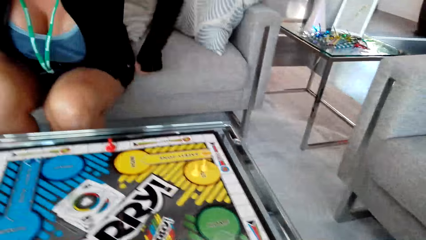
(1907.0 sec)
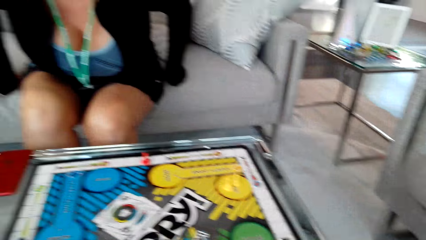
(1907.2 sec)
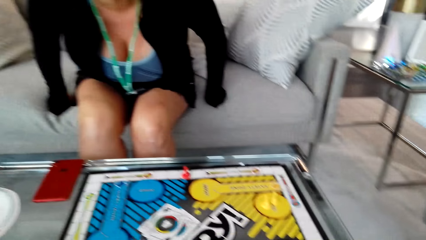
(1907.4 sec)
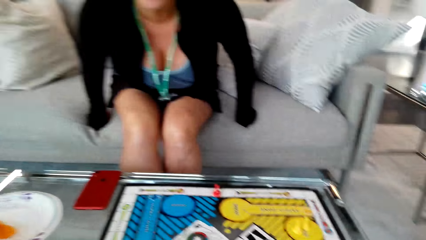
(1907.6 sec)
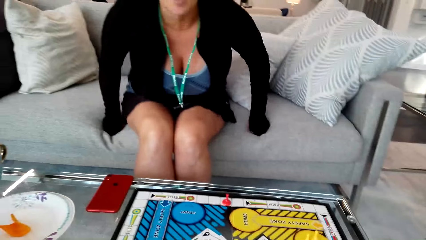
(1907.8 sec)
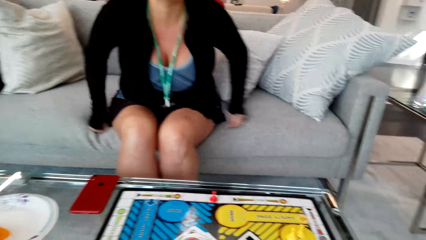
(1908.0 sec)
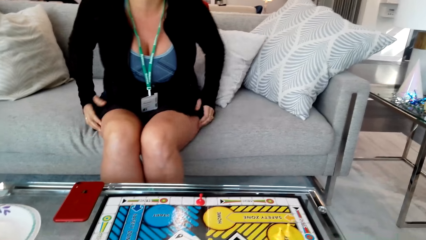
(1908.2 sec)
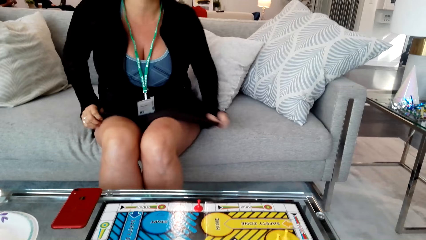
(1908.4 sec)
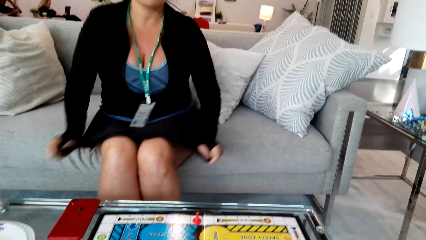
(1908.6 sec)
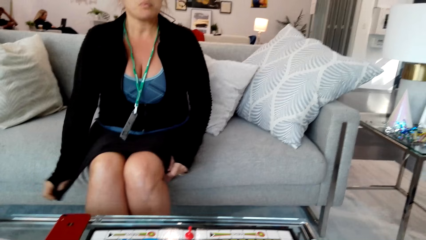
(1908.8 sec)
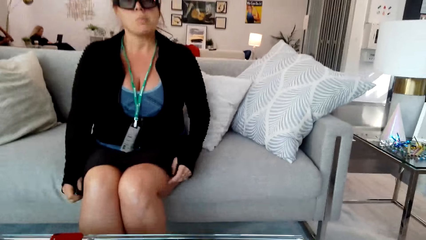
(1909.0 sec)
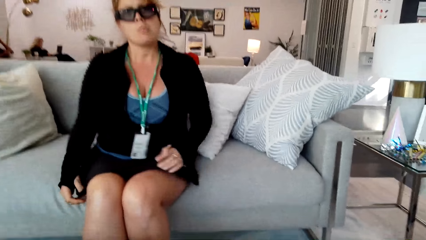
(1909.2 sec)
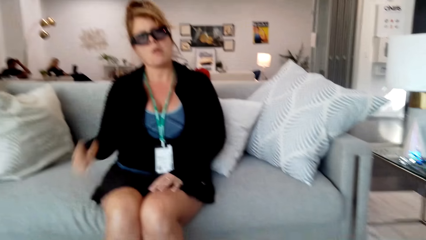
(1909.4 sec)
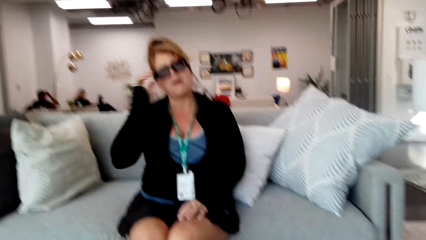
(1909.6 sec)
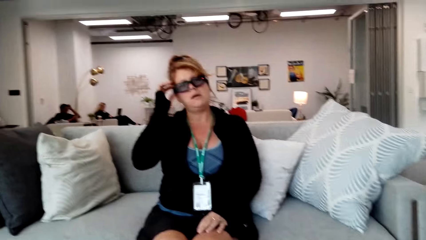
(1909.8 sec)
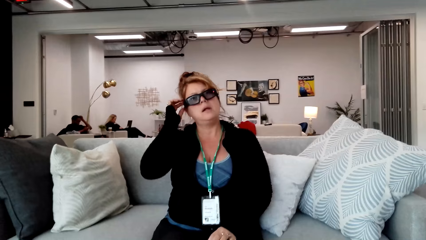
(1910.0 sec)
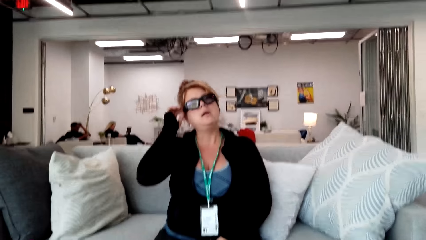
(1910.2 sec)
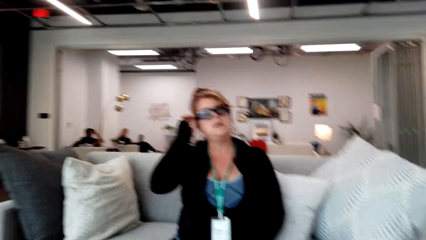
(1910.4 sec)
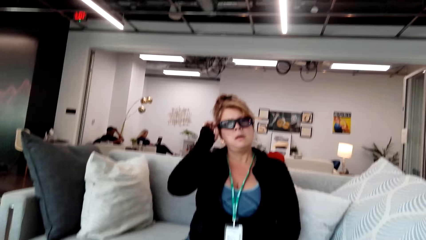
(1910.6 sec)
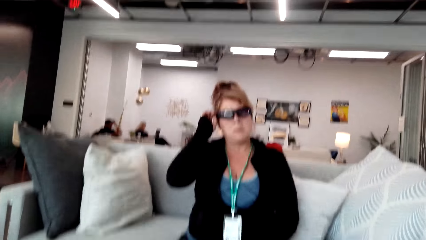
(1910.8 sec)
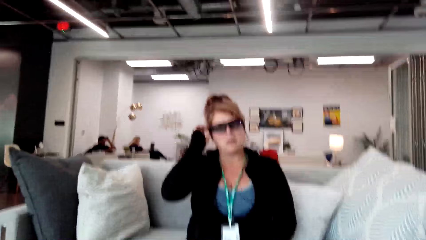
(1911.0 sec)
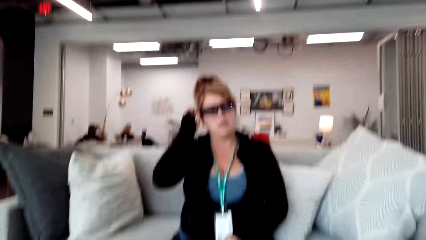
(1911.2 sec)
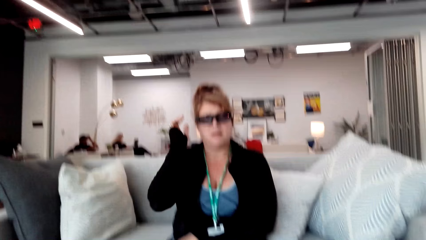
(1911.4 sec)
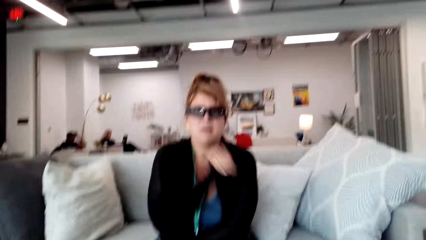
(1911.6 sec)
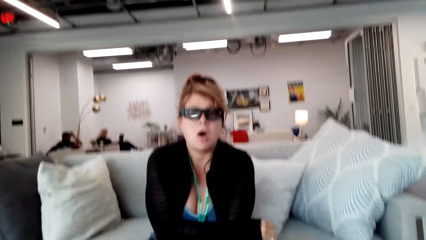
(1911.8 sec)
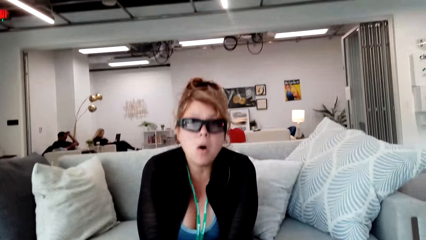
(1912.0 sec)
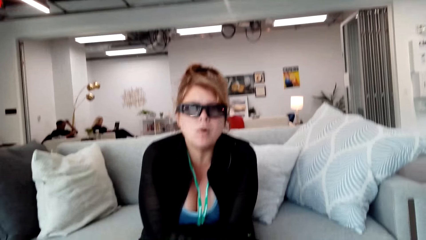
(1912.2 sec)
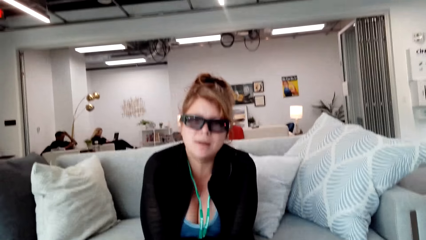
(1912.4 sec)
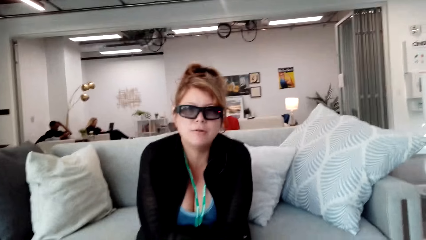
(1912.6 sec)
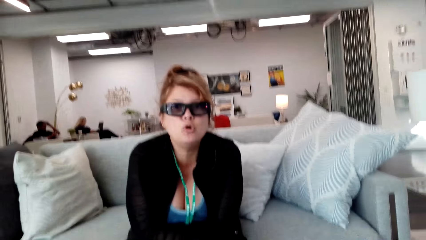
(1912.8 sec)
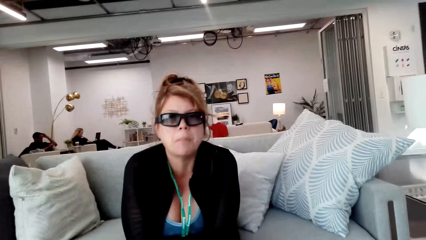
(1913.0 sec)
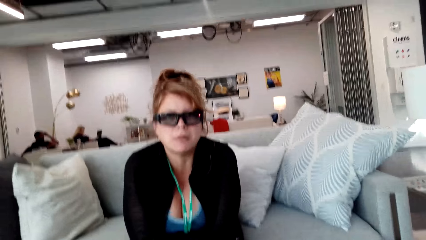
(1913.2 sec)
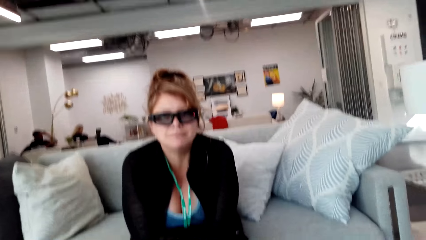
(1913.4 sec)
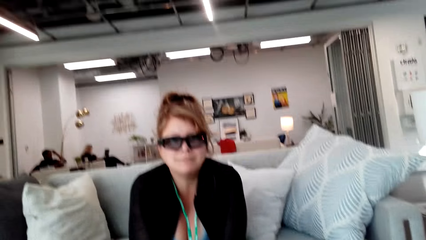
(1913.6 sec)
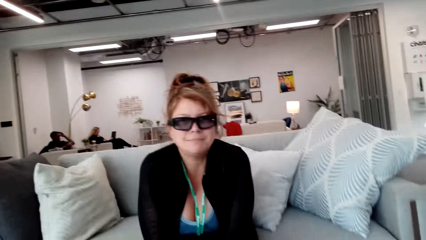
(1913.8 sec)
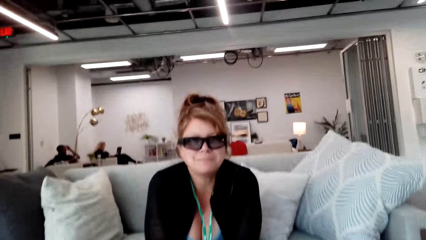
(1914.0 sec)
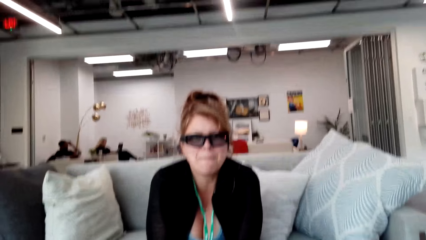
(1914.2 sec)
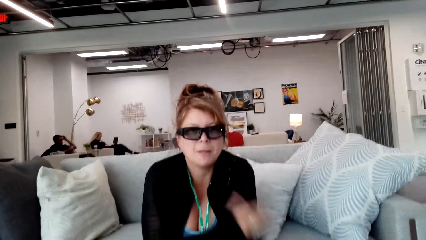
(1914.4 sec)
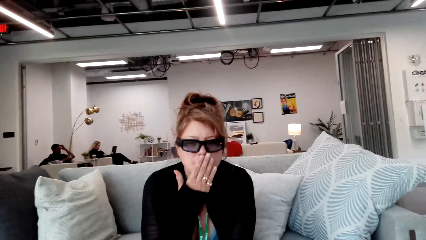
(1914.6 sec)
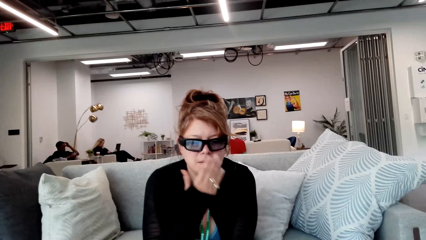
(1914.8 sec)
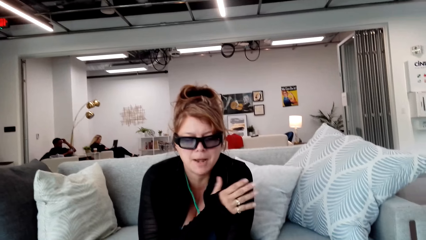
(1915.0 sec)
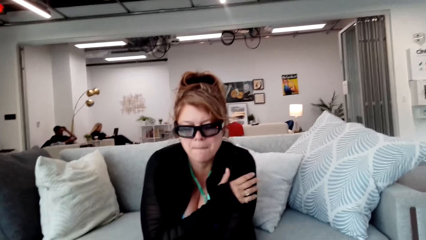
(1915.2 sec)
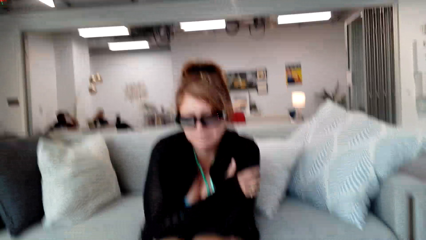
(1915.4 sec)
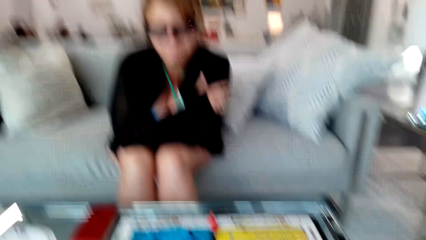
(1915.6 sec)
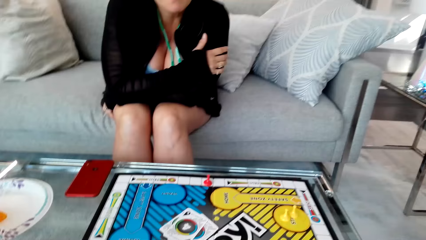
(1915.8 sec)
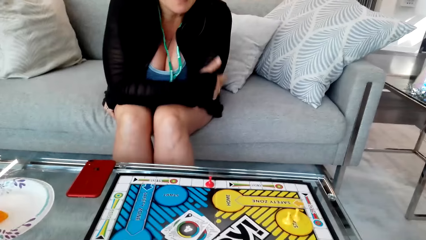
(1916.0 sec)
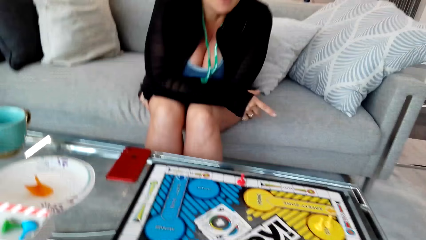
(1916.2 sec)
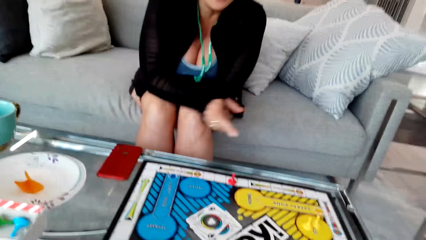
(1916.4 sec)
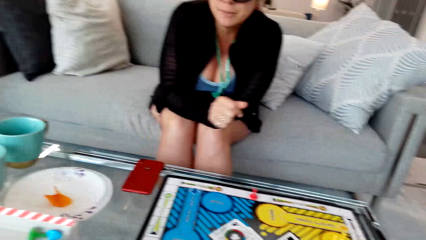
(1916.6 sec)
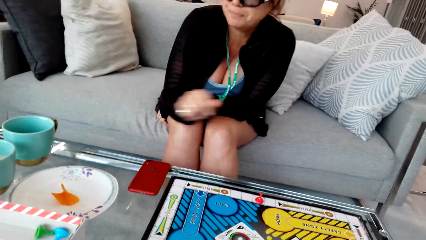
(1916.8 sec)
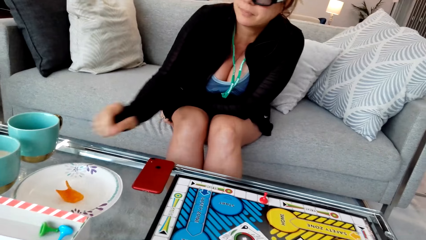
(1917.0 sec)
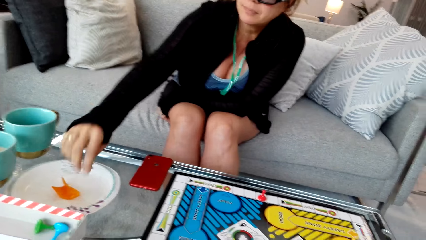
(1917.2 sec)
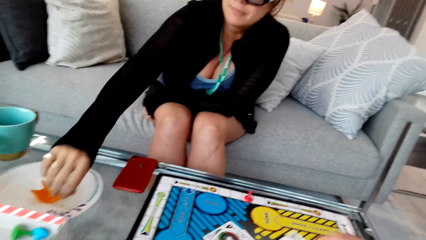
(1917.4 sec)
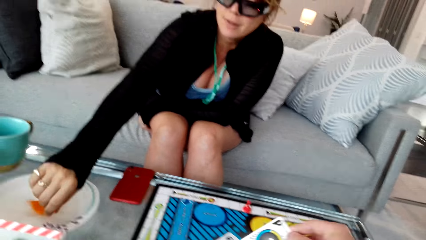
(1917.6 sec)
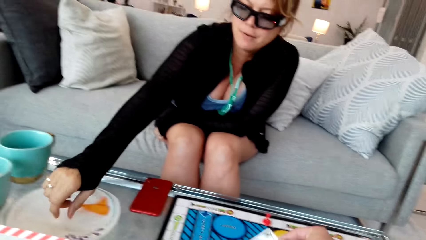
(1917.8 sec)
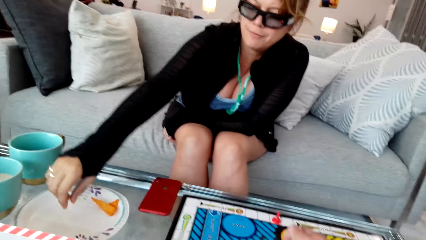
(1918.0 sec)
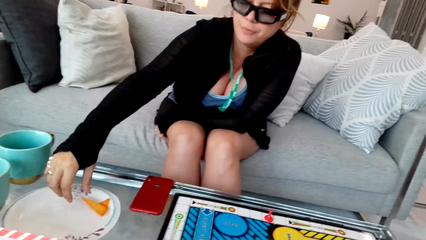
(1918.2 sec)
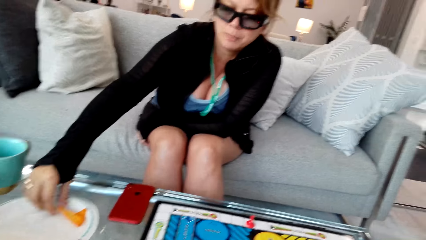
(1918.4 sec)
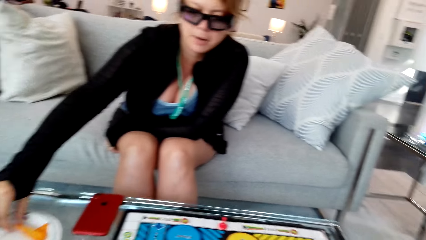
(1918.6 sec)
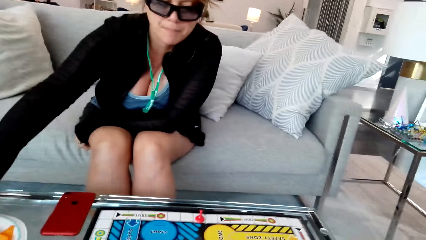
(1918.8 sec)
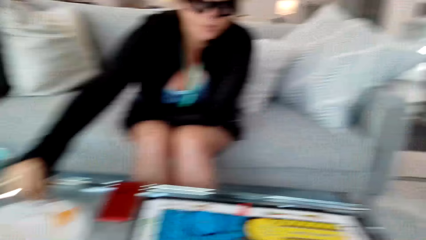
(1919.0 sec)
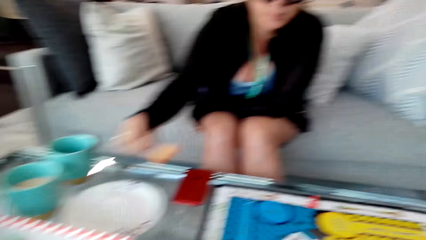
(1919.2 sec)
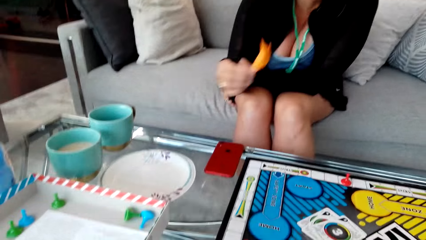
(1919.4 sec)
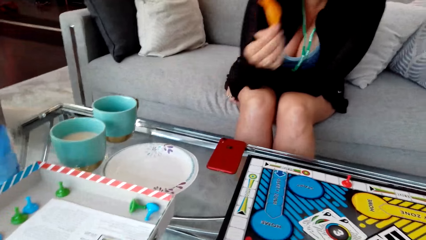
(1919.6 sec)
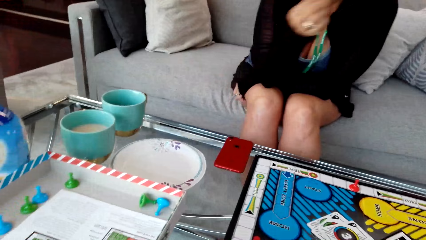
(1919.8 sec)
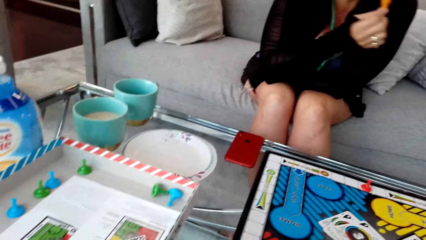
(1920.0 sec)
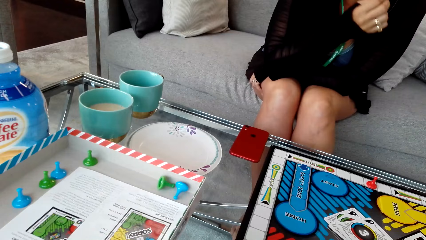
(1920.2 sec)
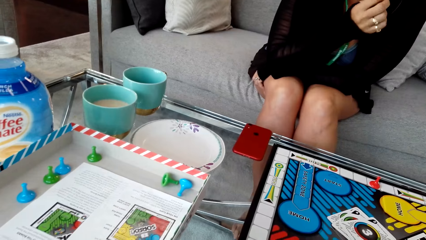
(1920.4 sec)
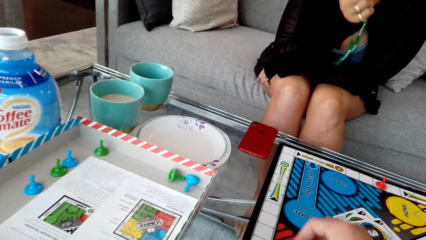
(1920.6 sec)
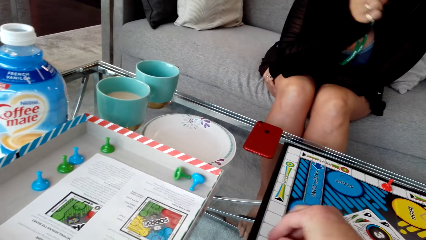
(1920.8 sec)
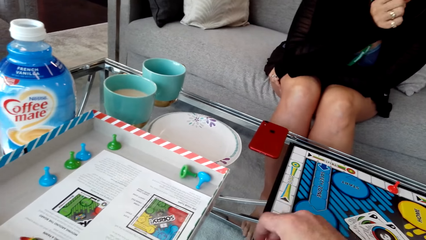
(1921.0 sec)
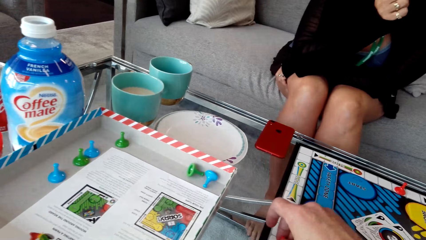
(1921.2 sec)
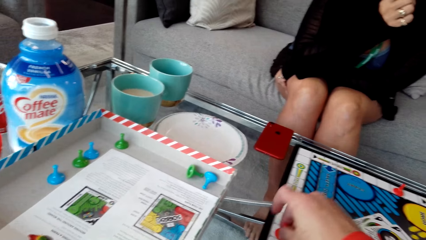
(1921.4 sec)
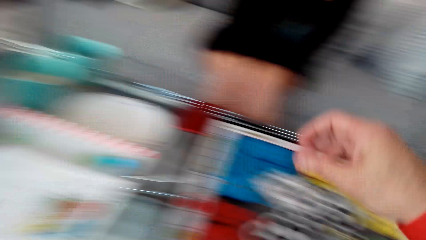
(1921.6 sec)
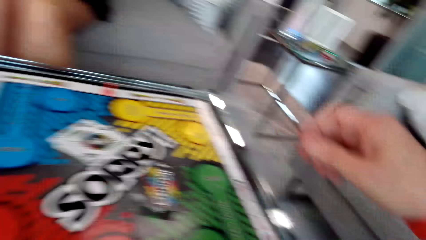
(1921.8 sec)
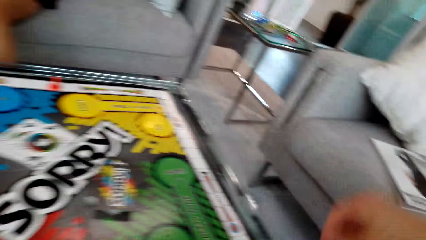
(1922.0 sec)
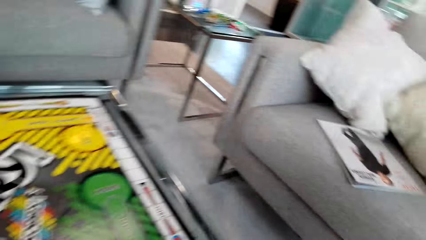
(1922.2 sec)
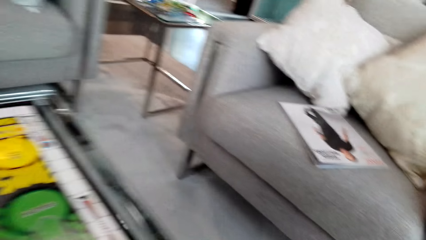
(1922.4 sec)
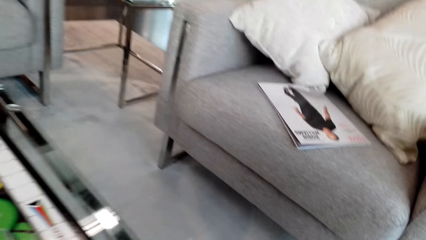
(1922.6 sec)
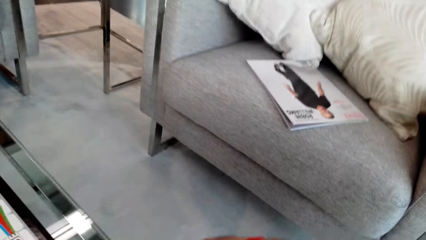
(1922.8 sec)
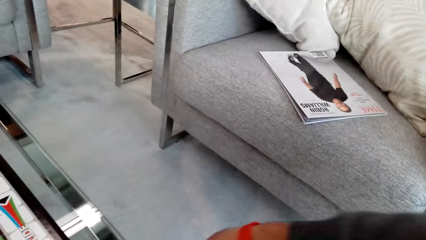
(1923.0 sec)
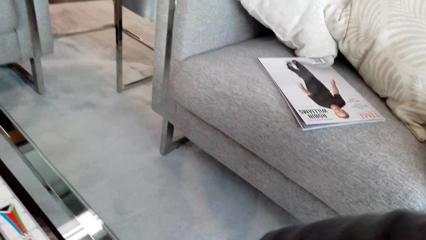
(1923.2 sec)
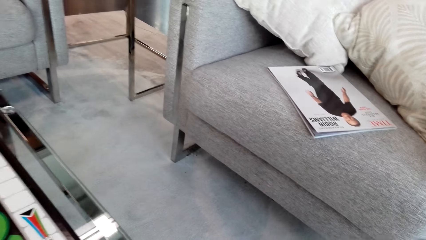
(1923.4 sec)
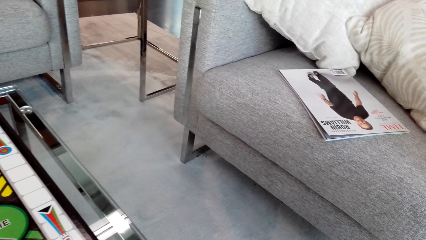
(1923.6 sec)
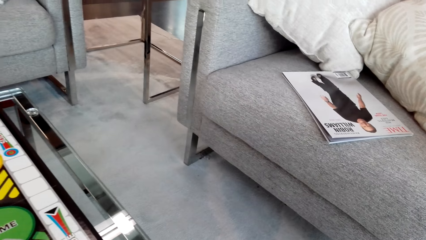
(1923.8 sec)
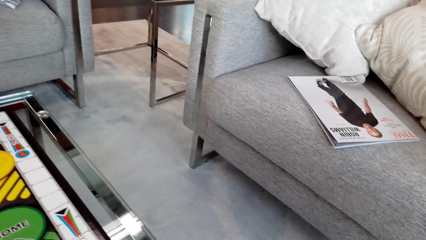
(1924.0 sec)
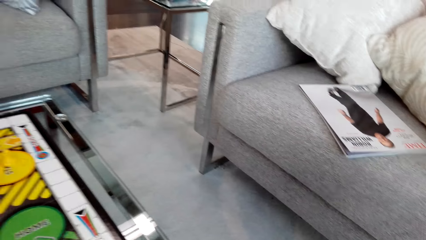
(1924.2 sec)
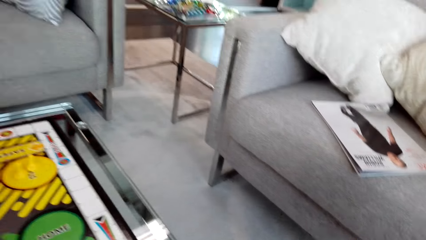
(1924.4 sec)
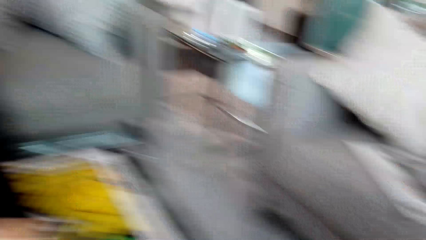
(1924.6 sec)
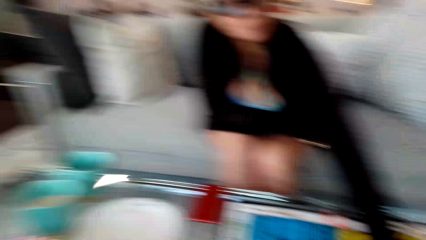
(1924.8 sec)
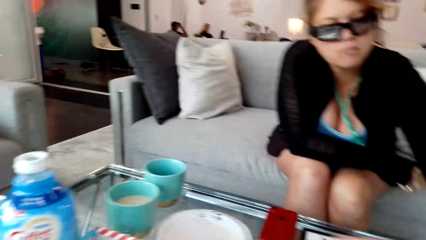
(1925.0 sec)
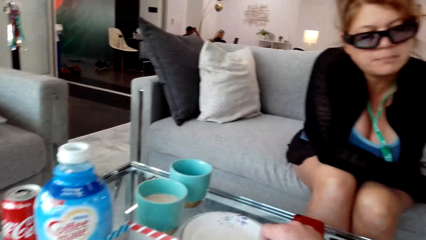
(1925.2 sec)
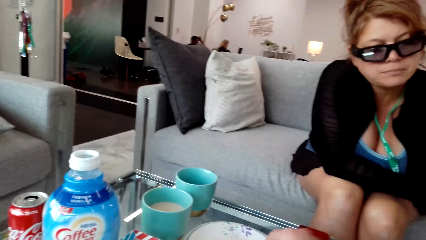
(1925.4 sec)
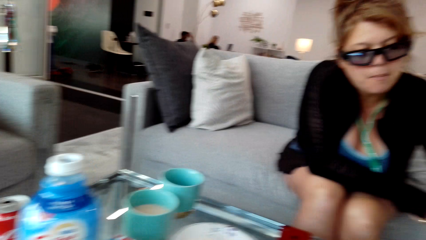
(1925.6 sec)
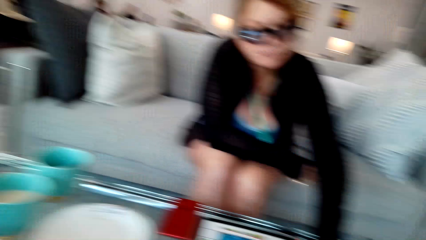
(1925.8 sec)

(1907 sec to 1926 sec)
The camera wearer converses with a woman. The woman touches her glasses. The camera wearer converses with the woman. The woman picks up food on the plate and eats the food. The camera wearer plays a game with the woman. They move a pawn on the board.
